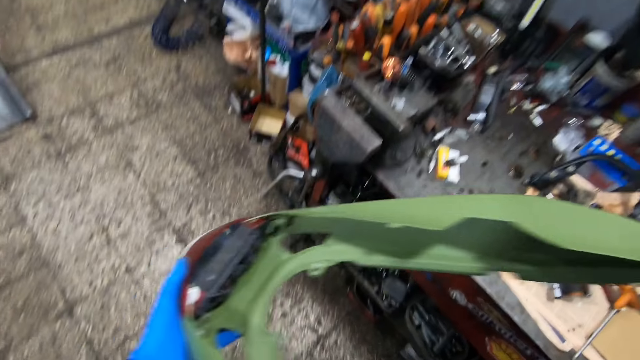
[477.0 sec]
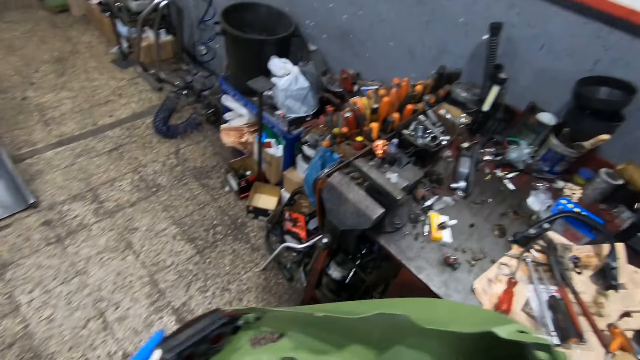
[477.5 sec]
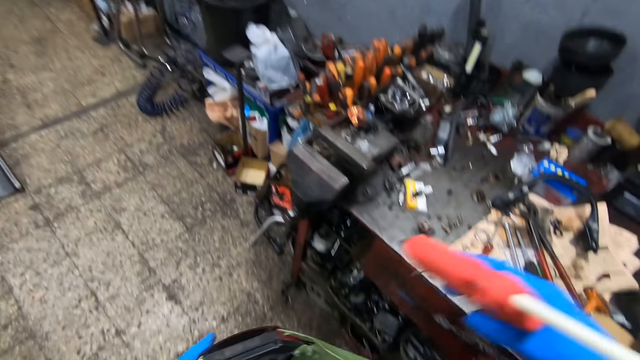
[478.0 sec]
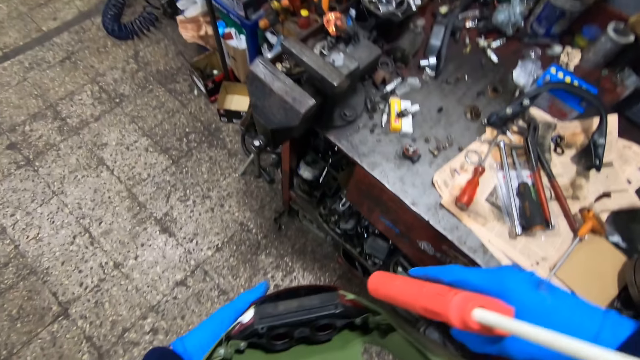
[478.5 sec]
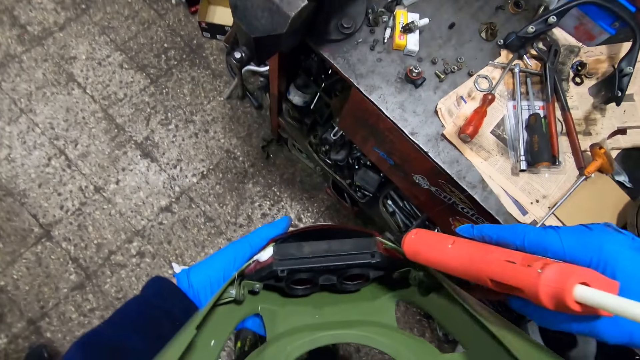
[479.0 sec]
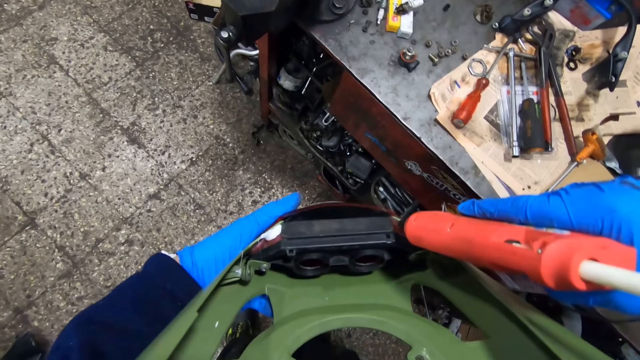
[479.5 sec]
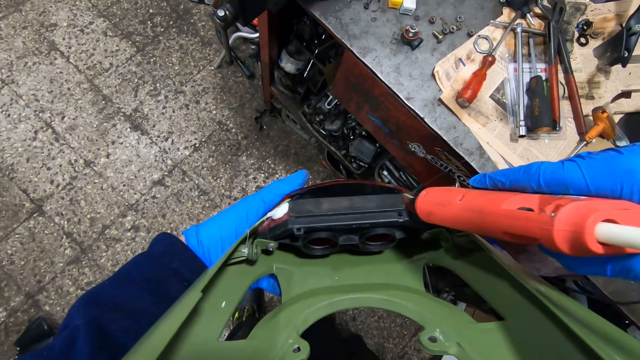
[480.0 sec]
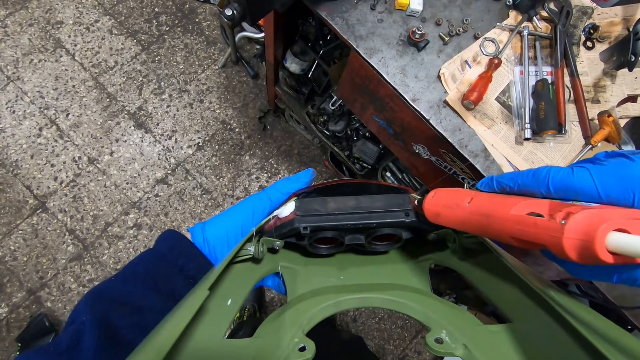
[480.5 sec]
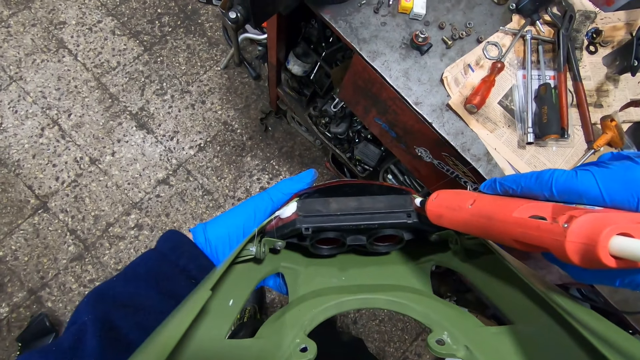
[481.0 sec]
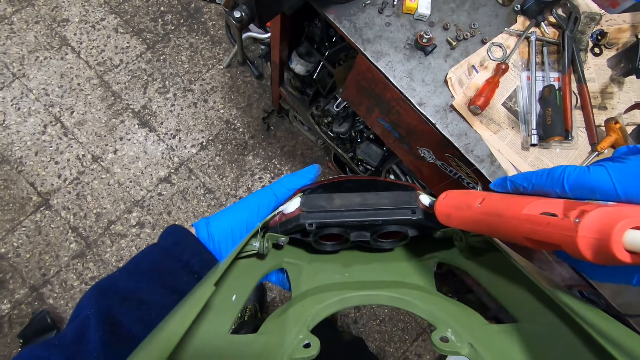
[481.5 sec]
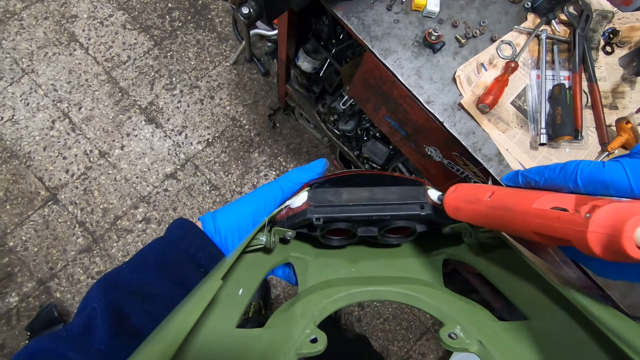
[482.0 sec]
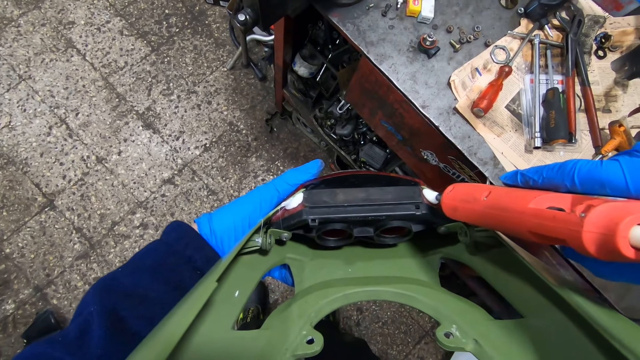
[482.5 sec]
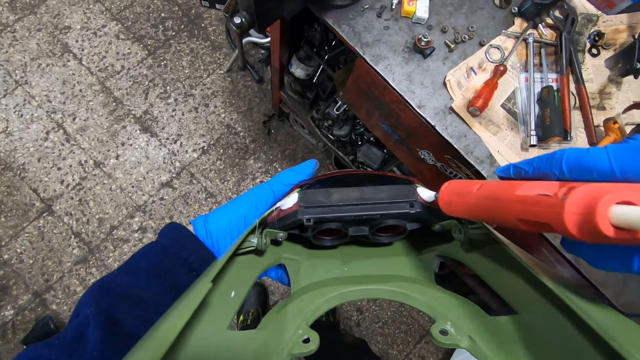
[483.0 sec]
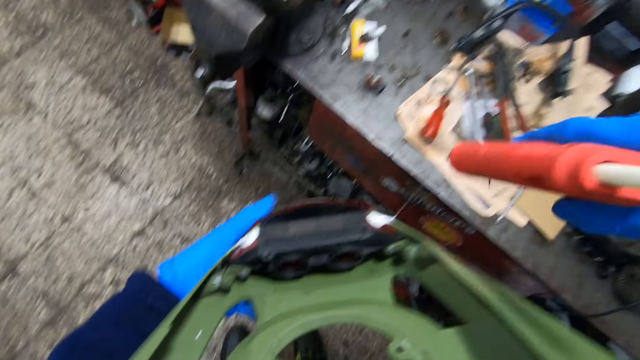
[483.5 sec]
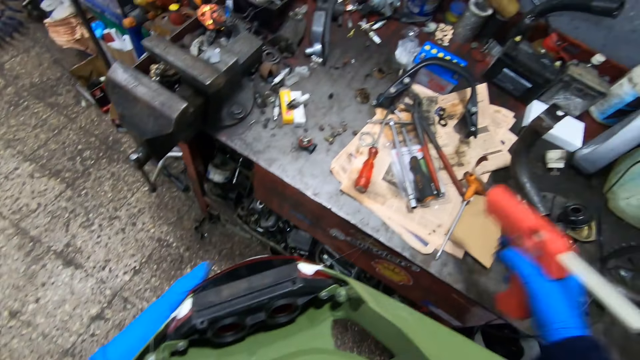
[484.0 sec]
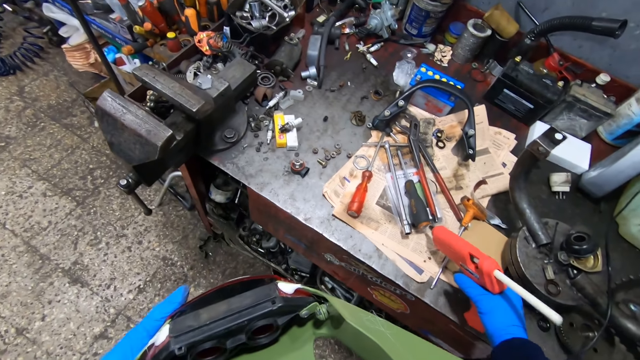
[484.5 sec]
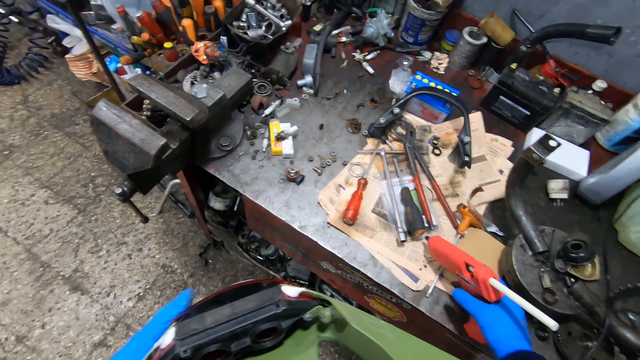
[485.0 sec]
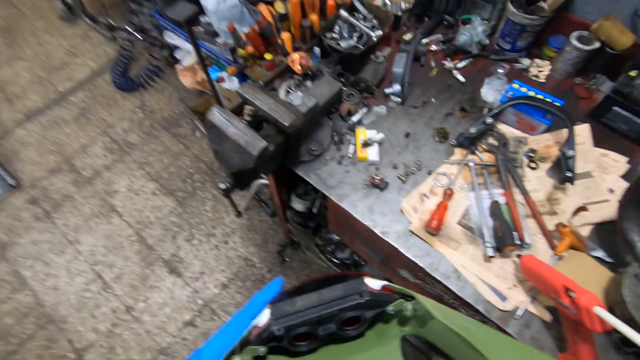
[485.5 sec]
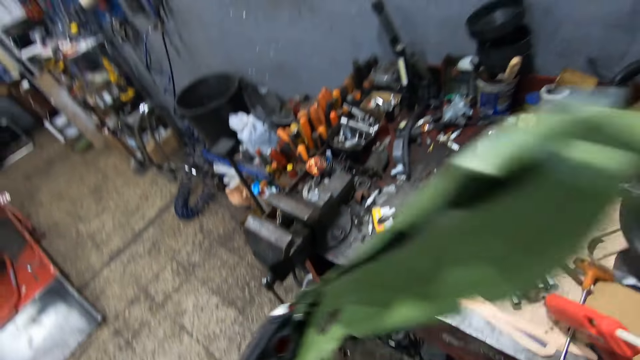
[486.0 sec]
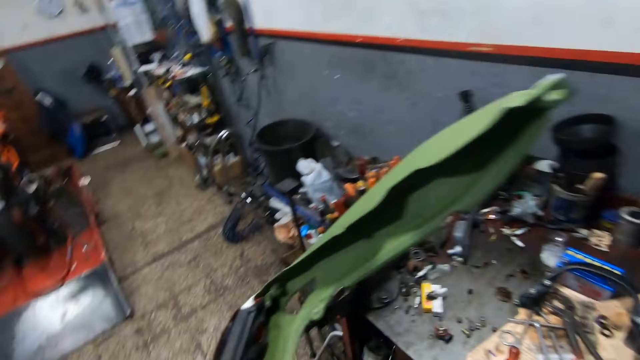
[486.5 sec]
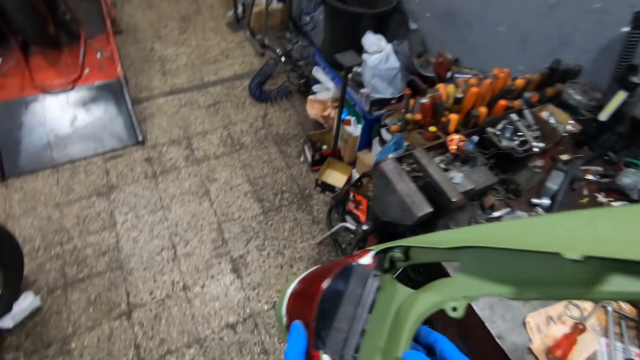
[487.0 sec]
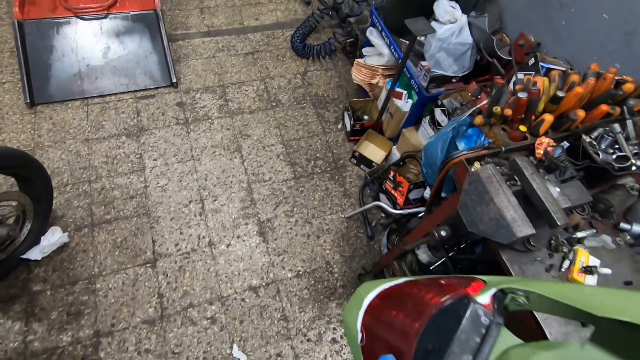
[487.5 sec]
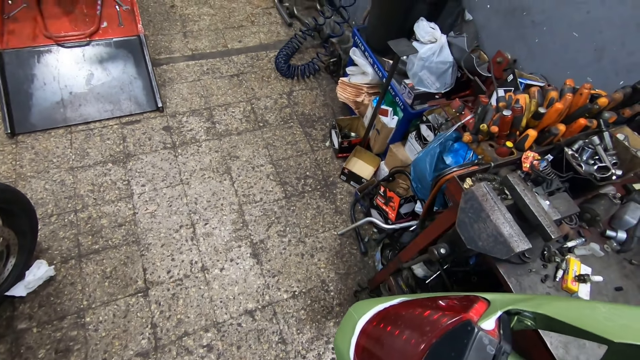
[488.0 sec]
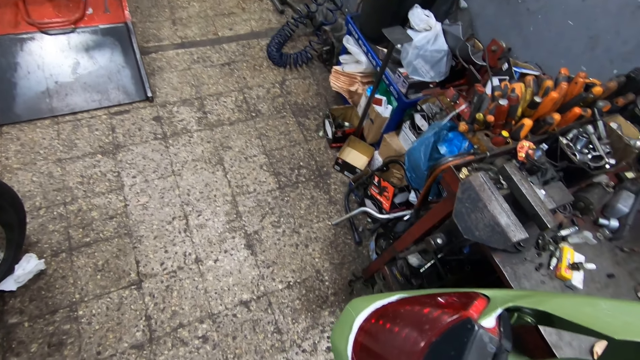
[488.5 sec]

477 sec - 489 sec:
The camera wearer puts glue on the brake light case with the glue gun in his right hand. He drops the glue gun on the table with his right hand.

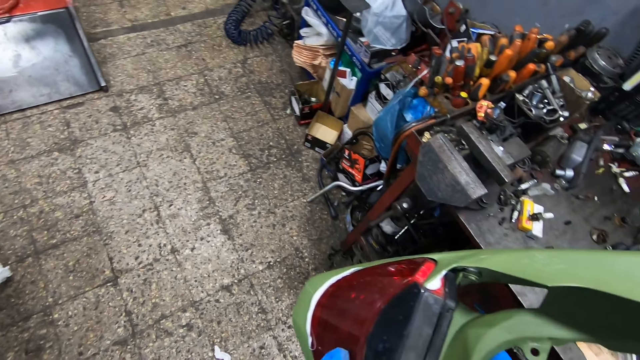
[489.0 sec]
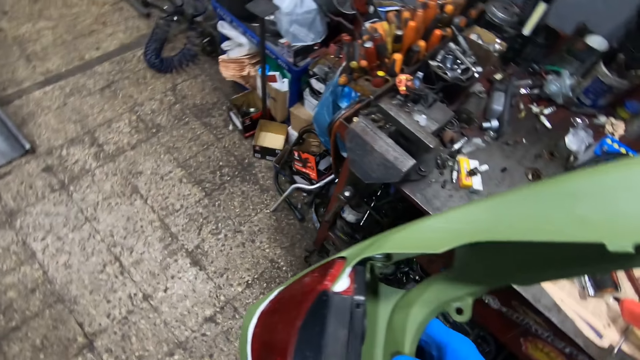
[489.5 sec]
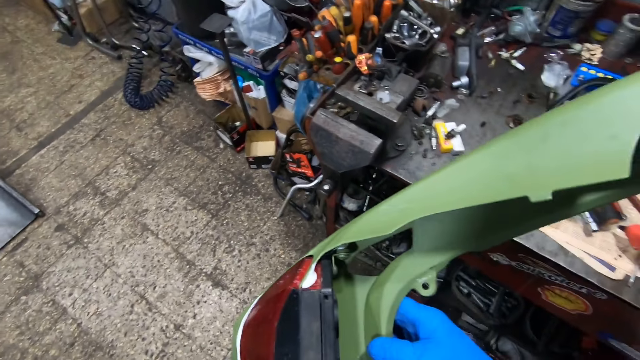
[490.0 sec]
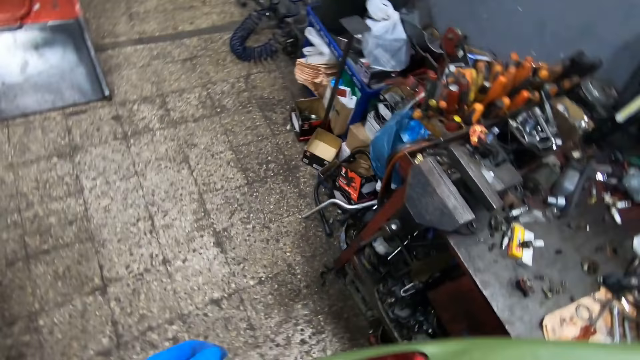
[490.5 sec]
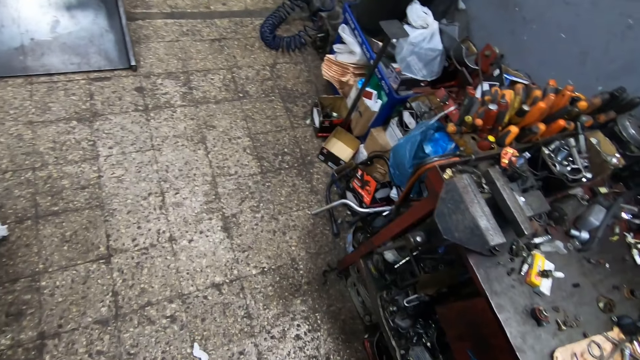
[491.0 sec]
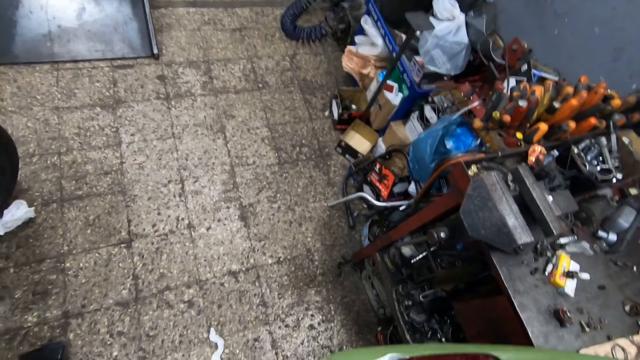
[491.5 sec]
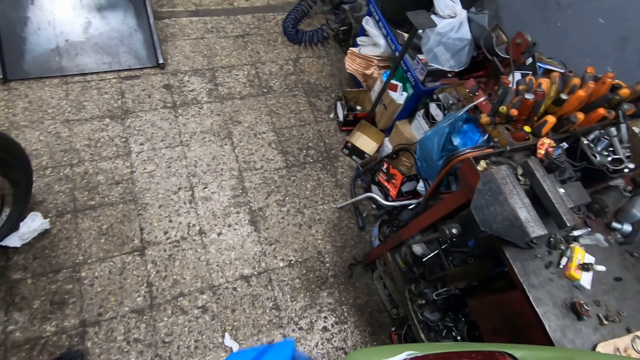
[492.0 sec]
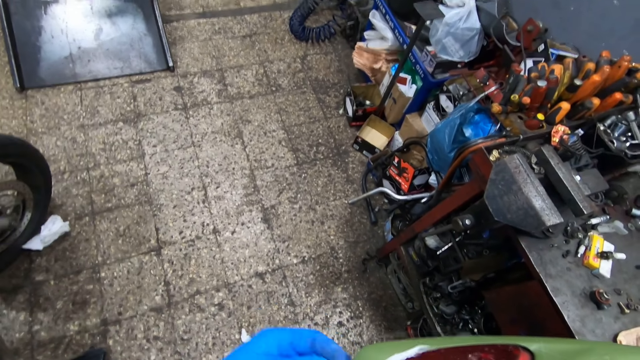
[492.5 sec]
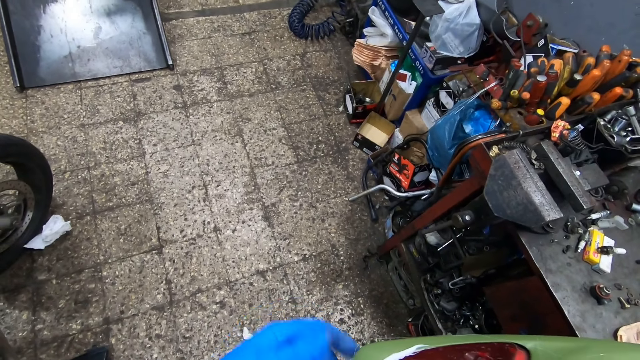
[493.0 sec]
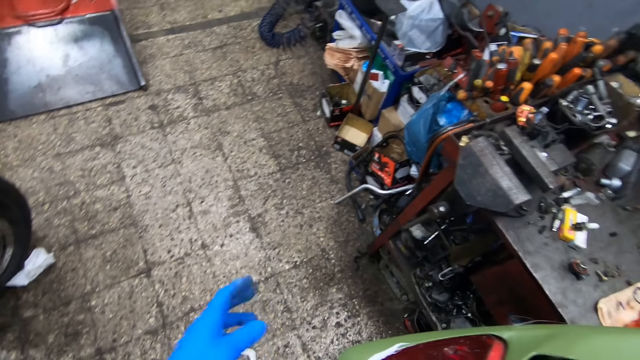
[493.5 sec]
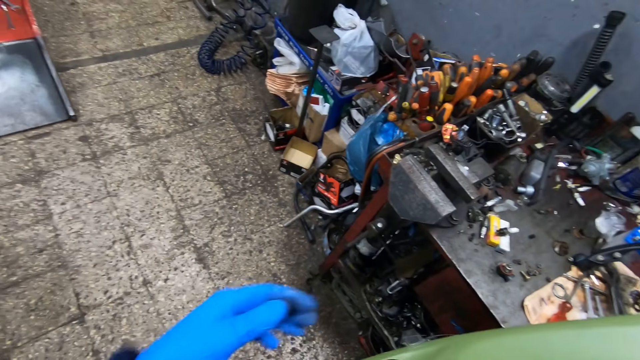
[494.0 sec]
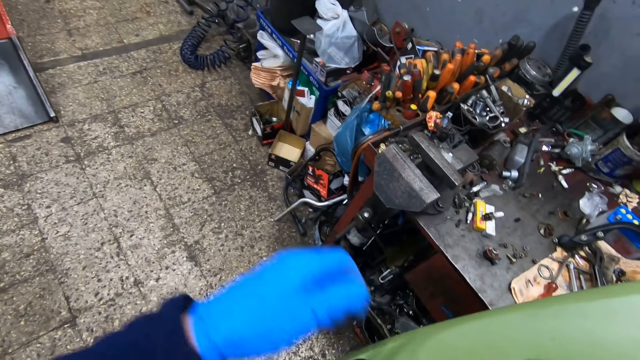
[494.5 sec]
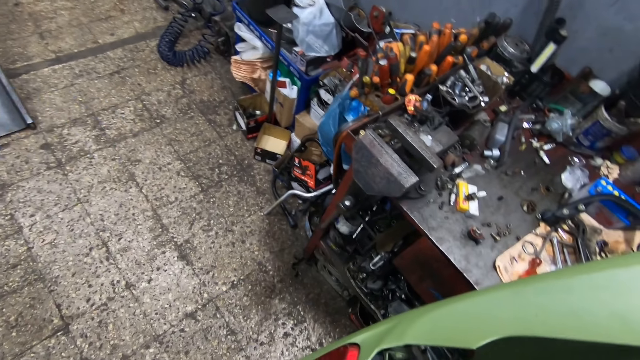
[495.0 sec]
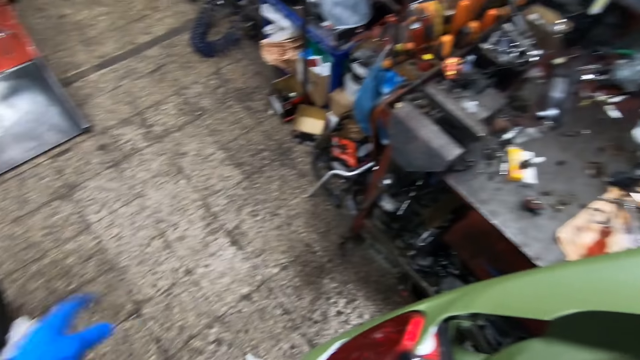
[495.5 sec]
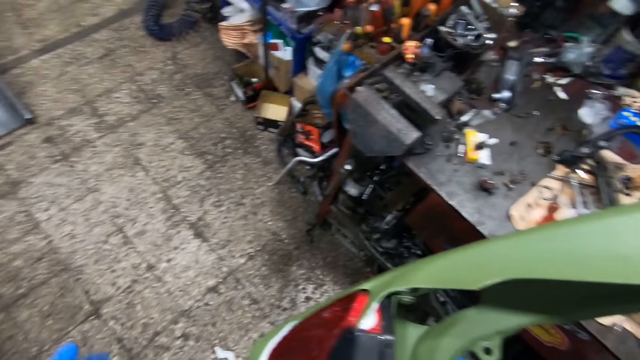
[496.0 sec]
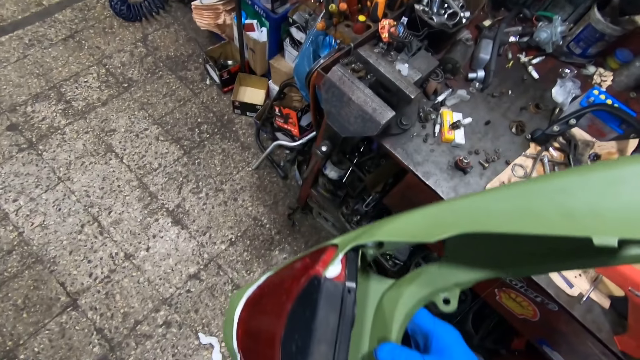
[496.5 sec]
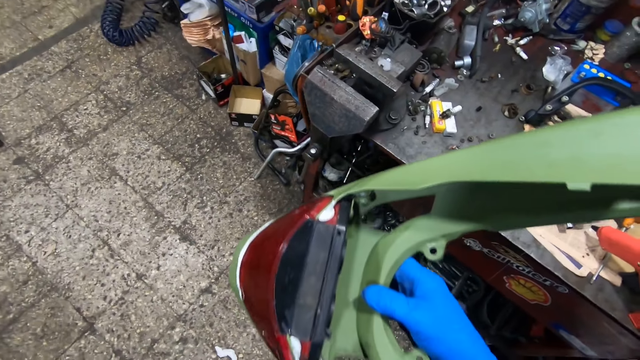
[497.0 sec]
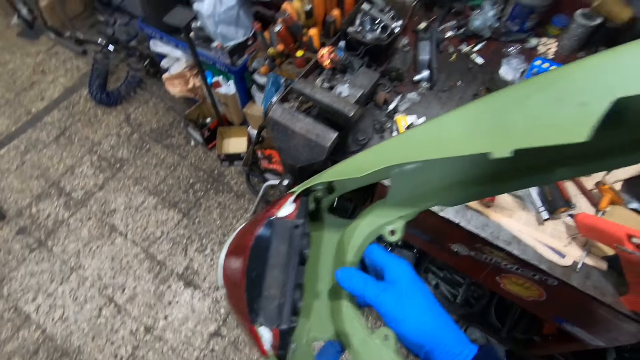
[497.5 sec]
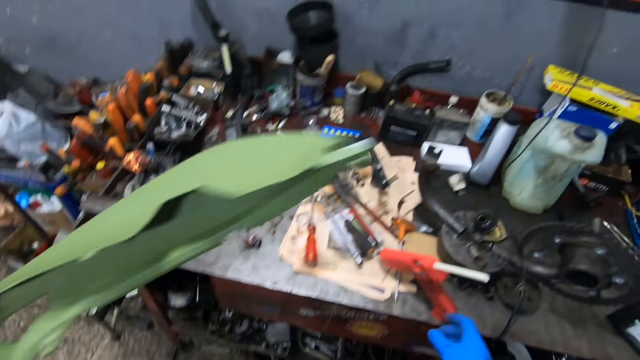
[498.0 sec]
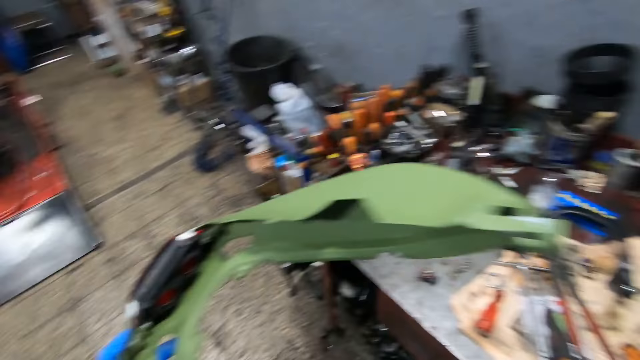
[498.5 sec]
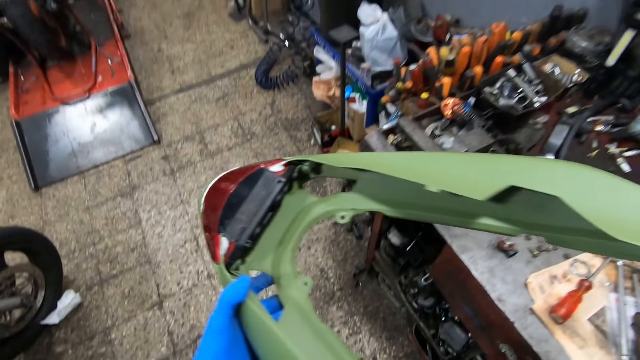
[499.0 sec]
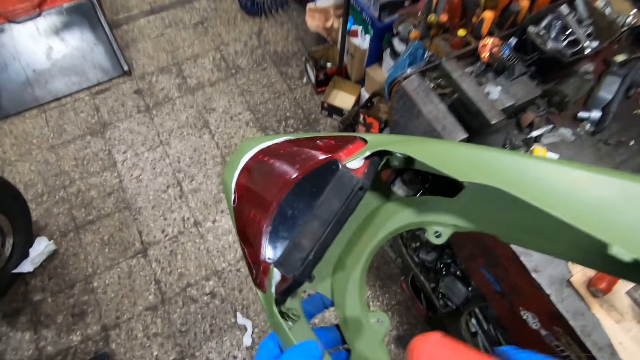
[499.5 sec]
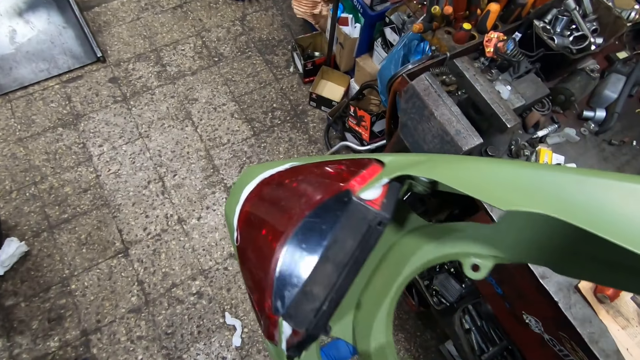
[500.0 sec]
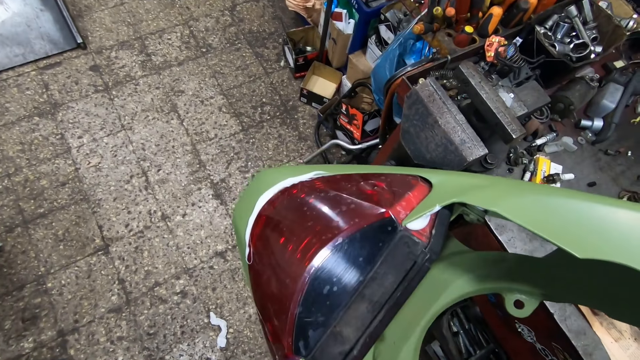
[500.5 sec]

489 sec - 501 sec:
The camera wearer fixes the plastic hood with hands. He picks up the glue gun on the table with his right hand. He puts glue on the brake light case with the glue gun in his right hand.
